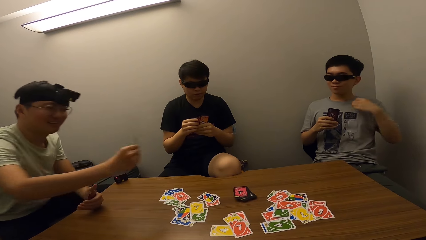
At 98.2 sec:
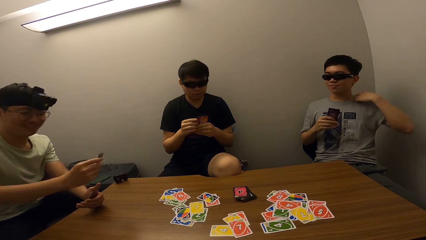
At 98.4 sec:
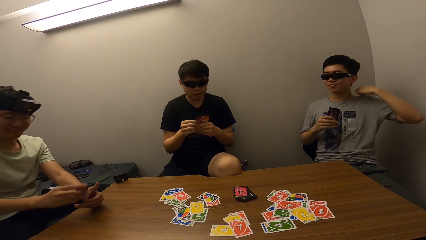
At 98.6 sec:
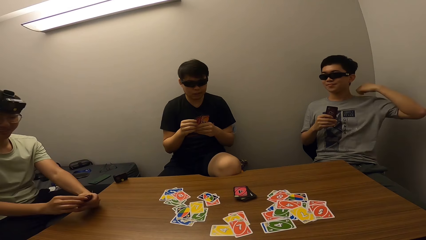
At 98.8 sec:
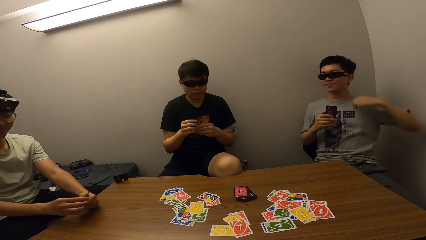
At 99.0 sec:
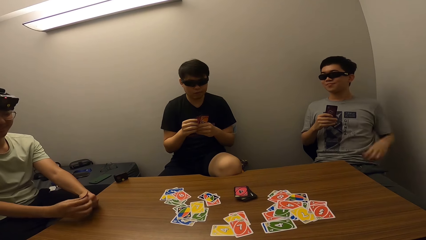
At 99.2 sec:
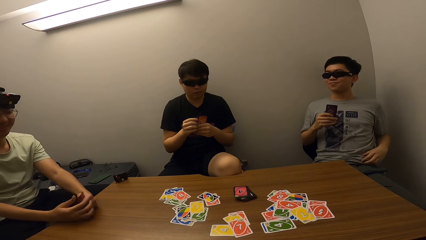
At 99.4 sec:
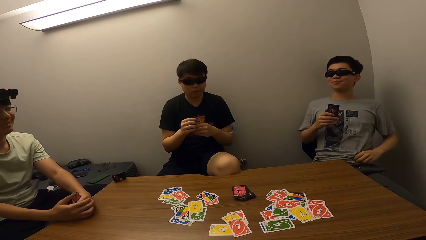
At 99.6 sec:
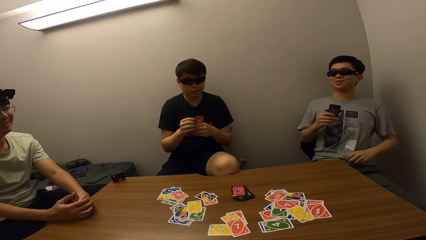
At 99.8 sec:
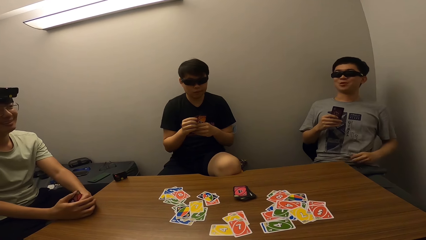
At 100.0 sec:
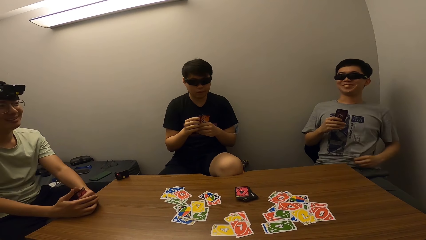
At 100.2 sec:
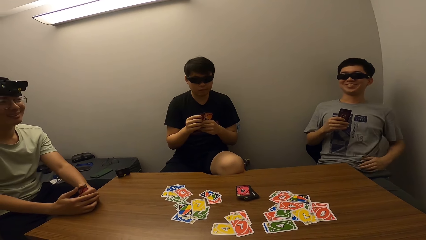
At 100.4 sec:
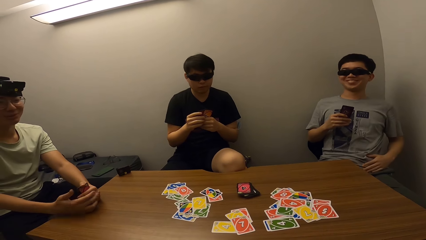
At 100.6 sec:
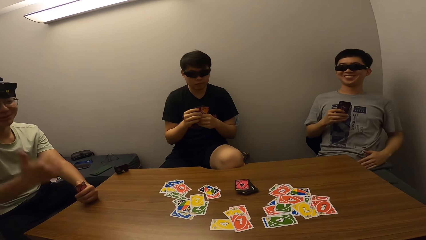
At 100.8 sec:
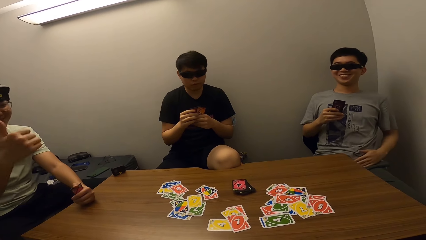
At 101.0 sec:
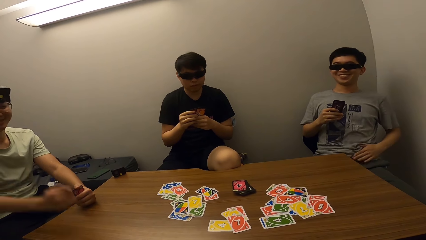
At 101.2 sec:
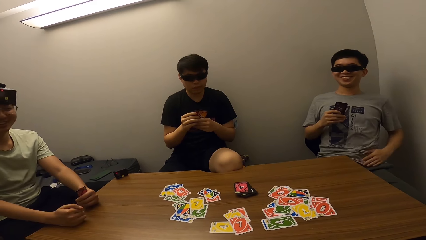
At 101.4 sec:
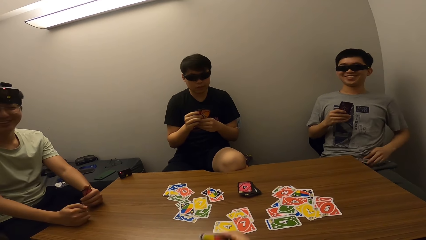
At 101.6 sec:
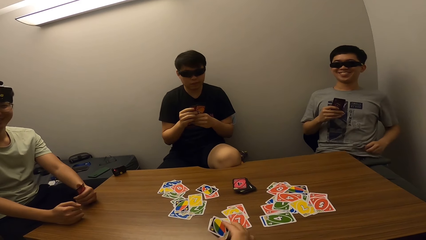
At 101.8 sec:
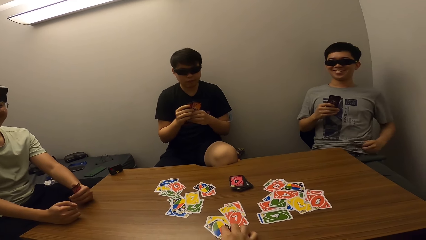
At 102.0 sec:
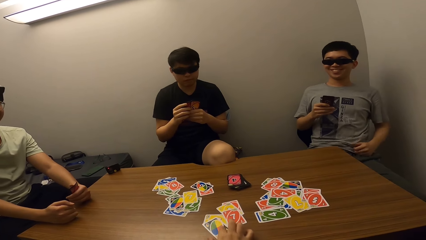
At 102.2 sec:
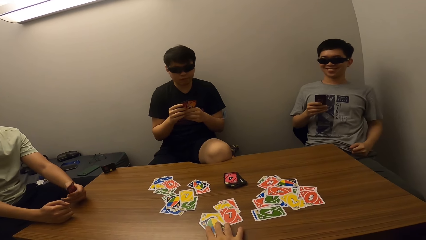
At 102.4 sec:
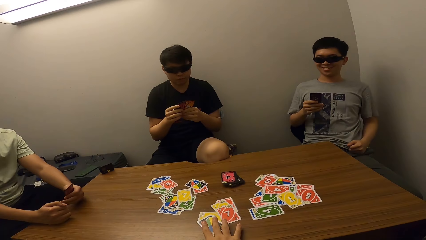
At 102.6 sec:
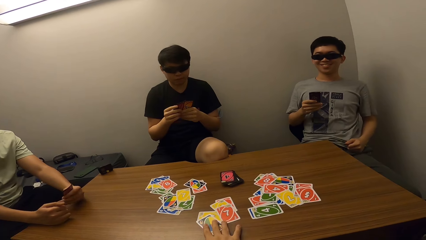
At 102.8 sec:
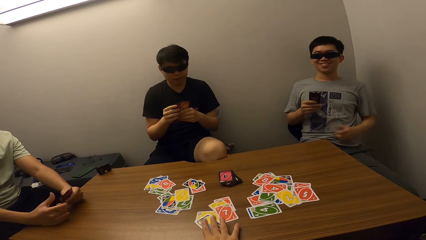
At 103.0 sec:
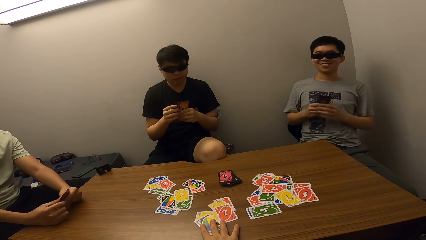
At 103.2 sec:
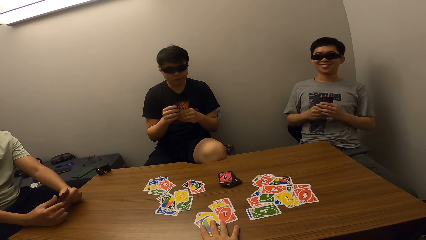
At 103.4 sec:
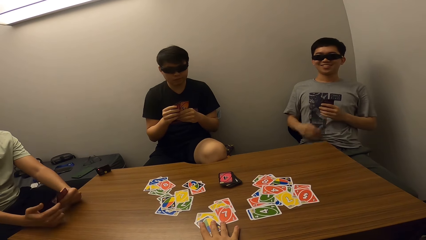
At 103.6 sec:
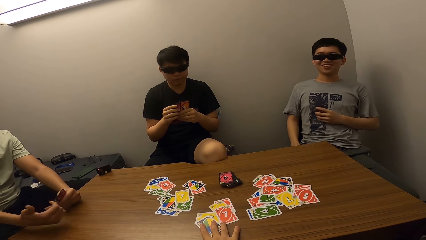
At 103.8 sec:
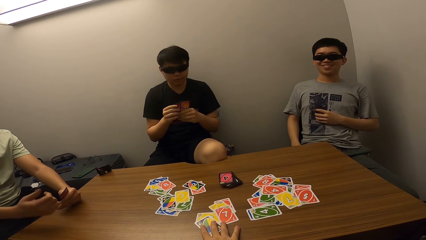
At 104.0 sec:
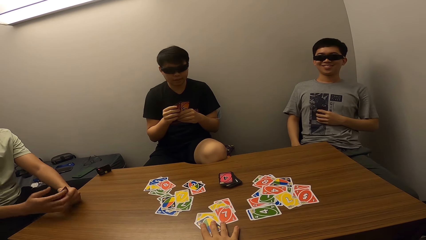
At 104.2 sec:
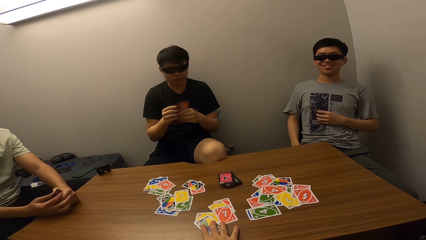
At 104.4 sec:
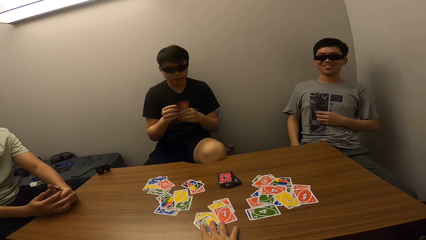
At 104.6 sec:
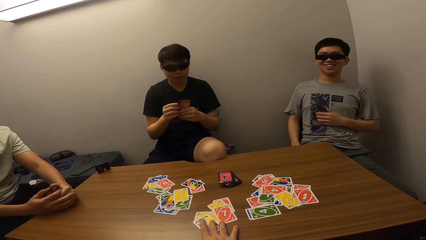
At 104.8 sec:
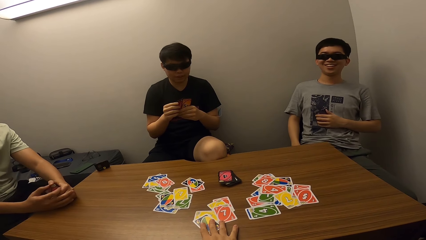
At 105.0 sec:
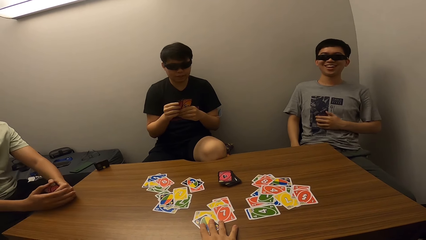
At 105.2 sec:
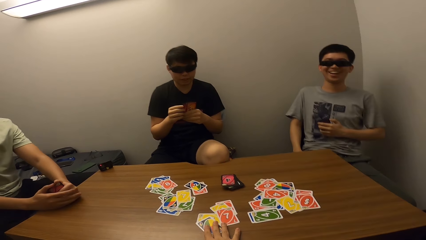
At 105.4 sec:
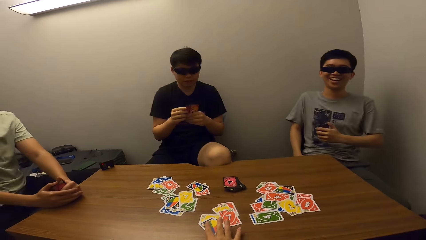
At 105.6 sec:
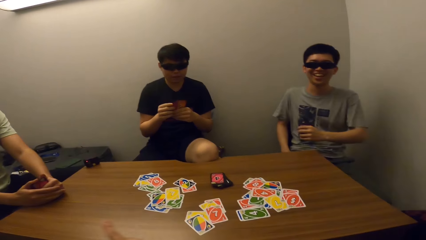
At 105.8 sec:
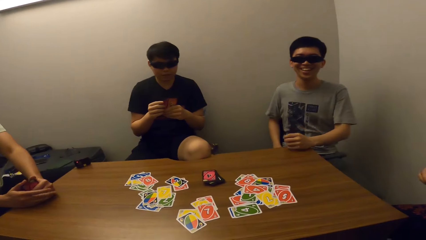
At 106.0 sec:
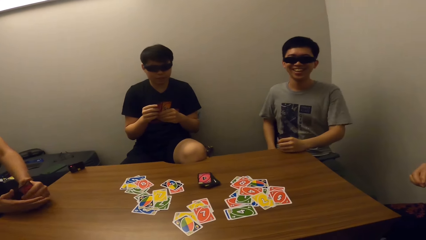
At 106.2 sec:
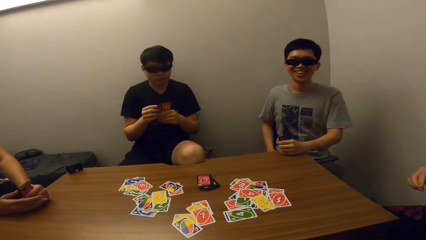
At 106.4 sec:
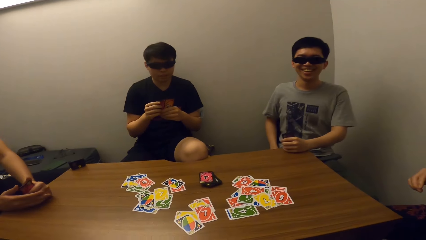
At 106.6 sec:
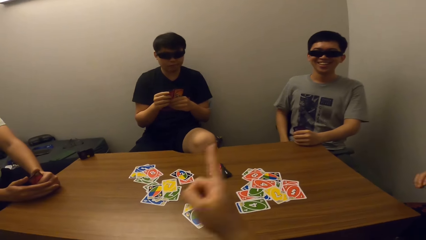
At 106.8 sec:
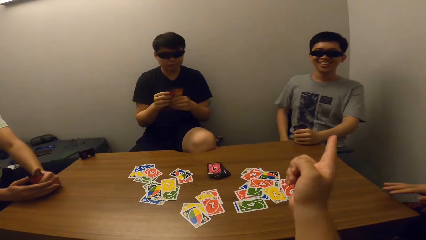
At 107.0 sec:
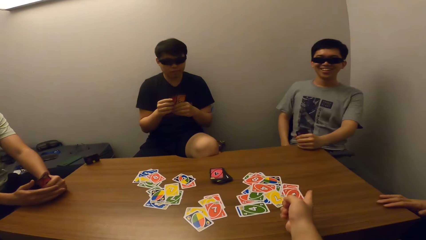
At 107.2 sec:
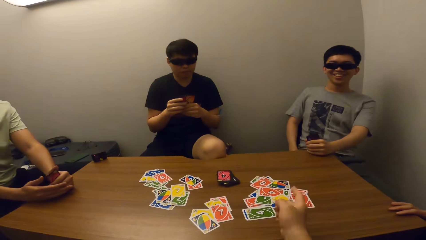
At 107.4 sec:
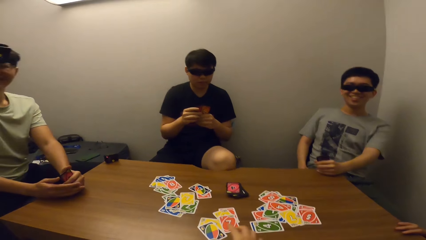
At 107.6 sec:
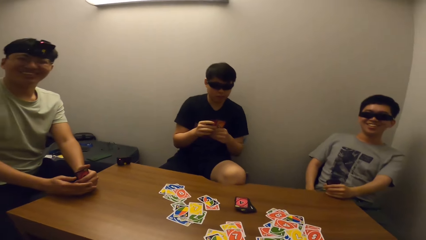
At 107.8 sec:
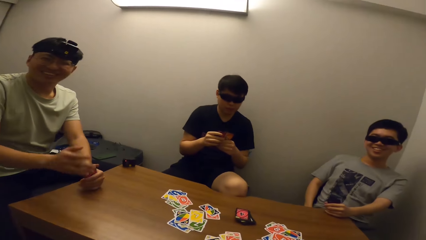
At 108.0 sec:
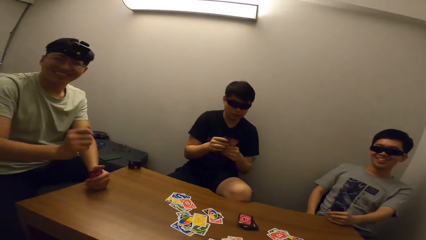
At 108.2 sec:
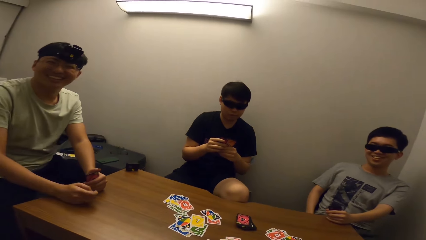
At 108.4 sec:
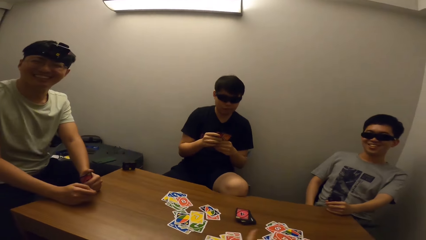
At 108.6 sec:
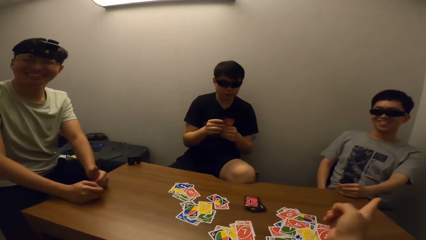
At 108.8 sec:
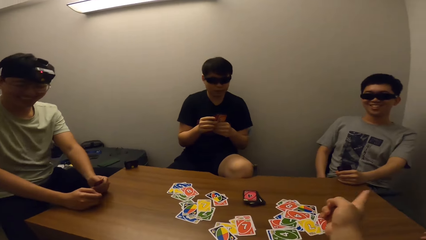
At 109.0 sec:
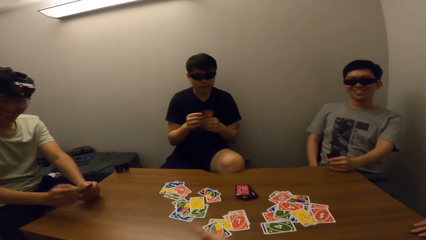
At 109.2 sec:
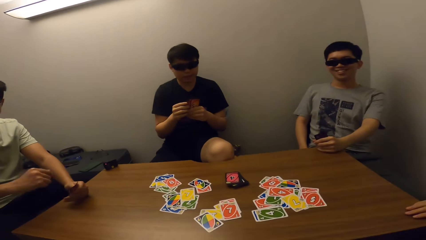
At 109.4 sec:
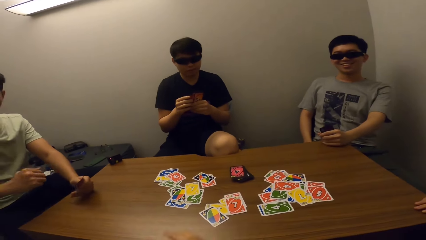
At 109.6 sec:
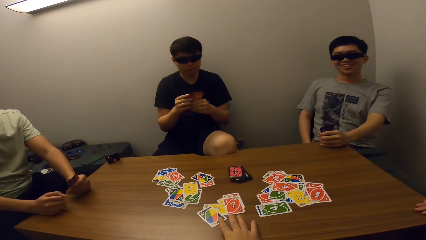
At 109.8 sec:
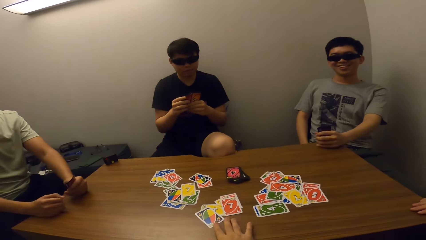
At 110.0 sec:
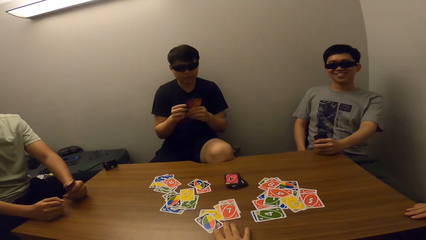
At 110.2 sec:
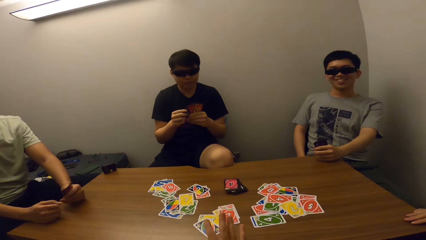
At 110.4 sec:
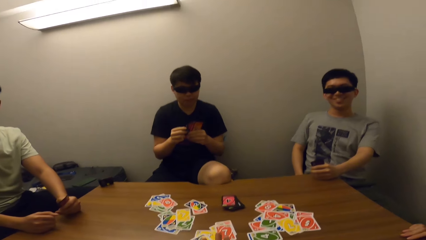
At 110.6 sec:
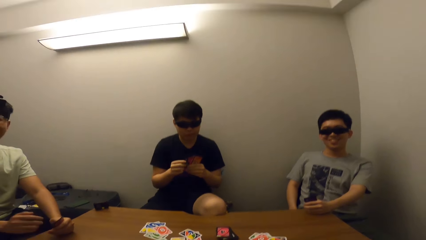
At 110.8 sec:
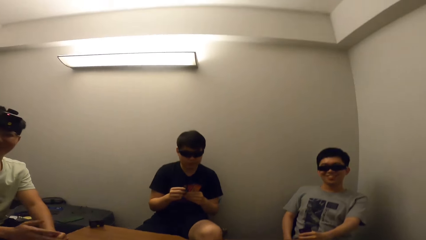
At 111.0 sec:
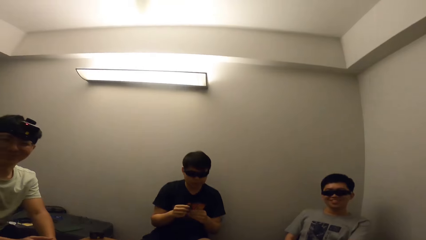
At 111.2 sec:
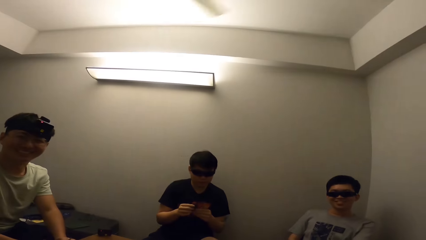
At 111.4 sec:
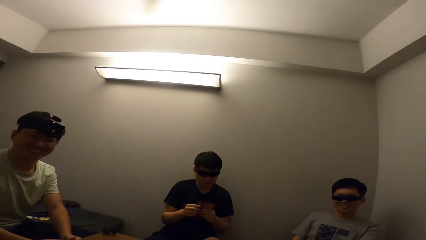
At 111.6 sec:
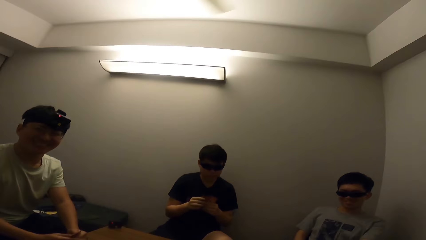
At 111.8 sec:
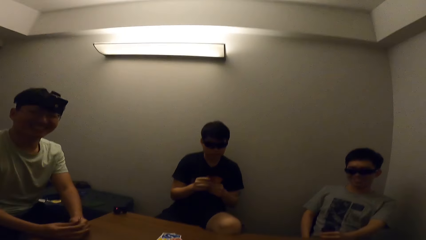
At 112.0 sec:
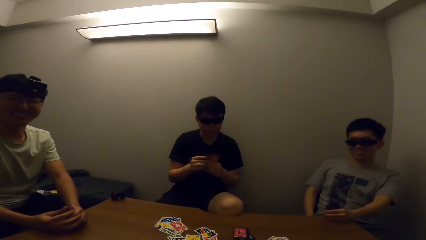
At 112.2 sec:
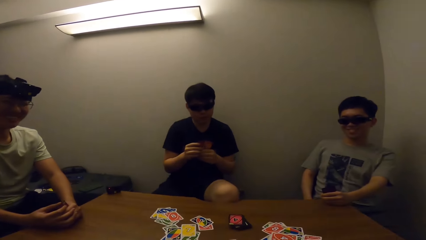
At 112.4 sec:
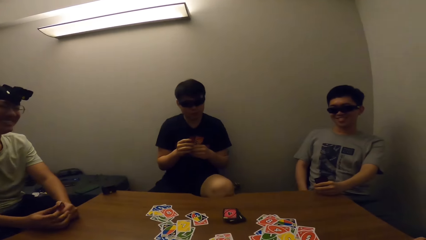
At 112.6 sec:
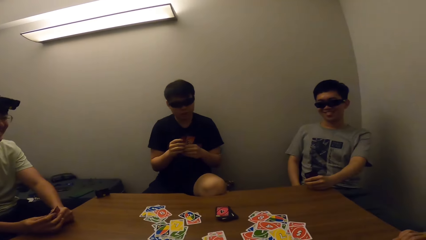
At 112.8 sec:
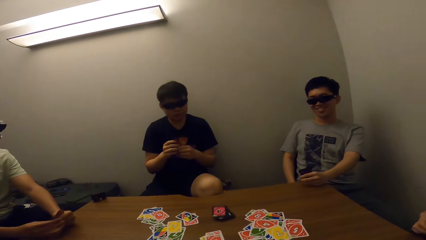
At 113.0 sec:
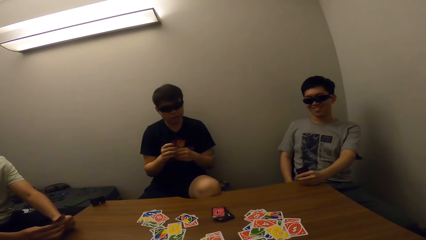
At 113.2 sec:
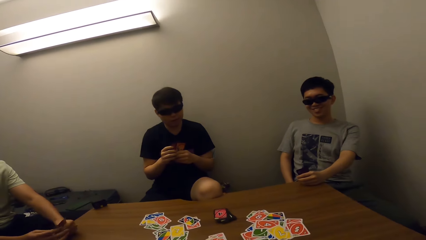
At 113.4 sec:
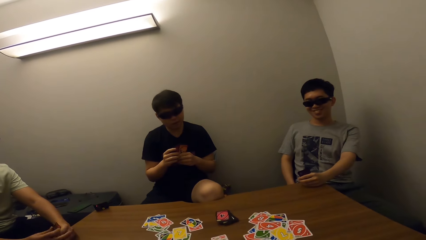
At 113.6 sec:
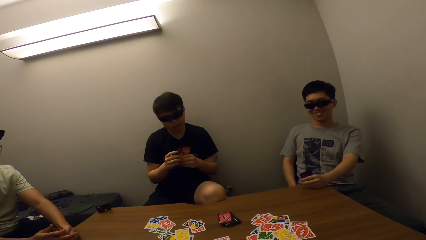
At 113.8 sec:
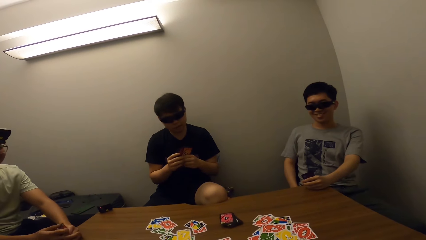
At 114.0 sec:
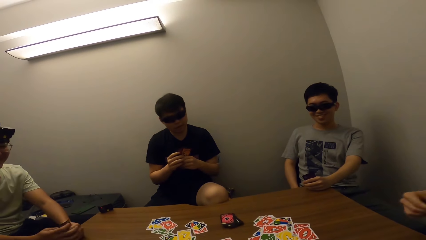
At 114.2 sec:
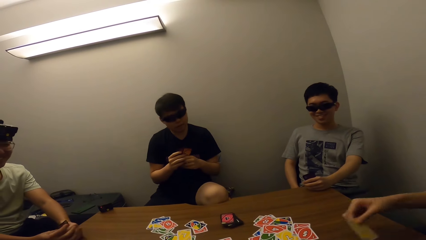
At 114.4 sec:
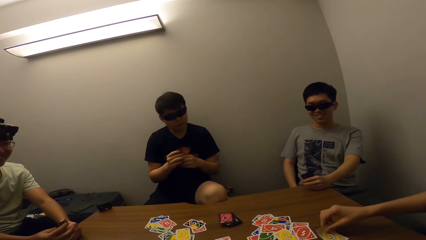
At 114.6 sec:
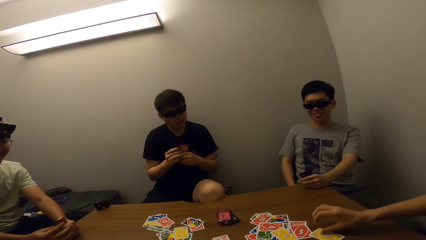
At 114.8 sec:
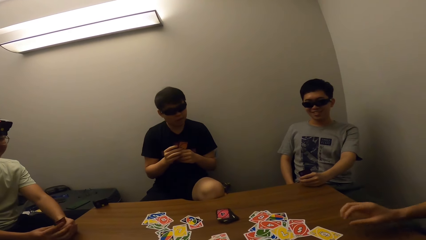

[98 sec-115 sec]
The camera wearer talks and touches a card on the table. A boy laughs. The camera wearer talks to the boy. A man talks to another man. The camera wearer points at the boy.
